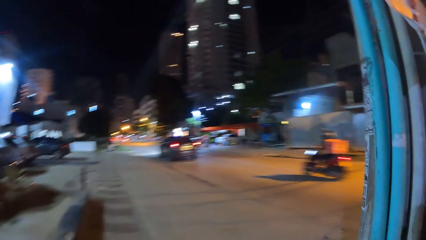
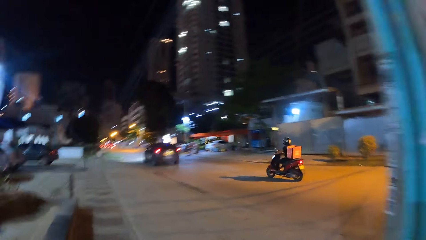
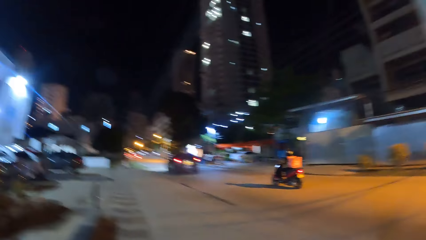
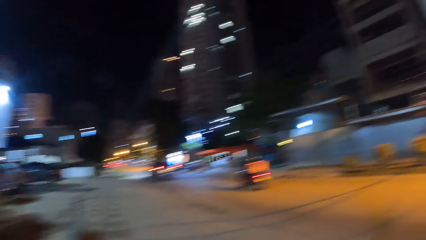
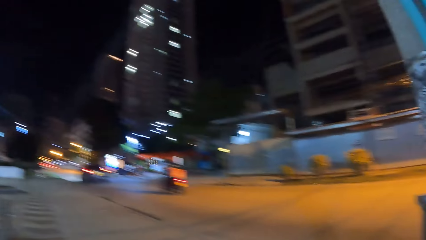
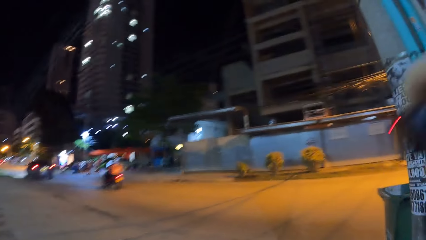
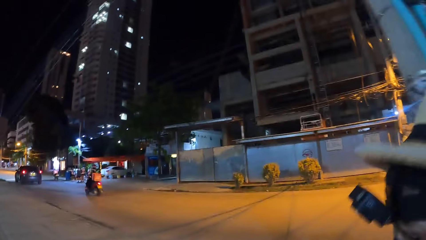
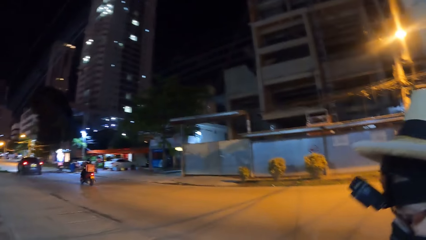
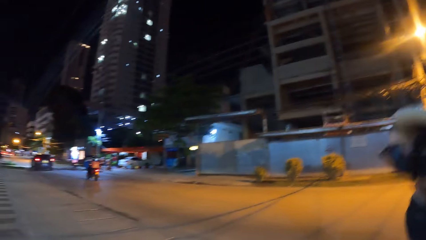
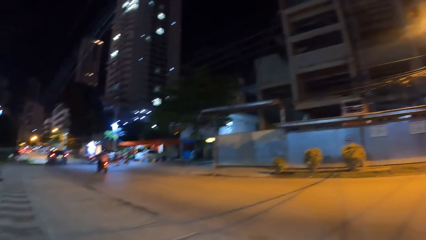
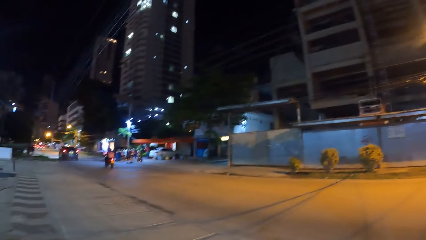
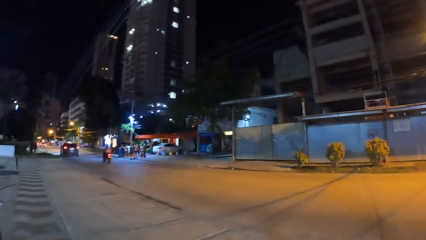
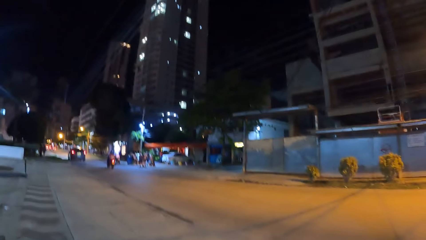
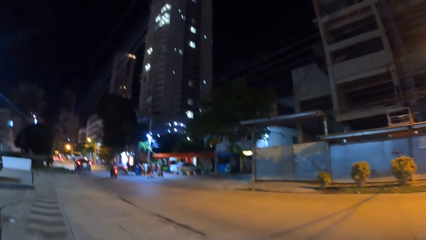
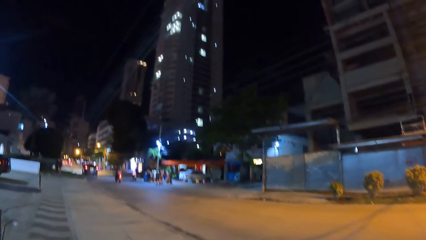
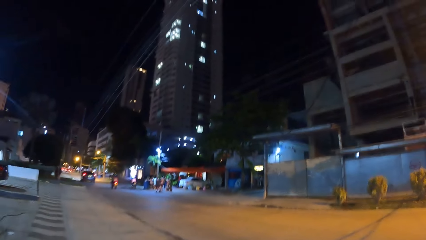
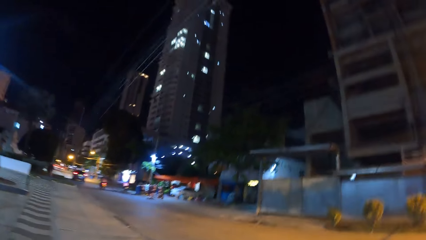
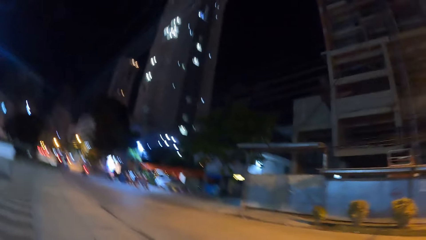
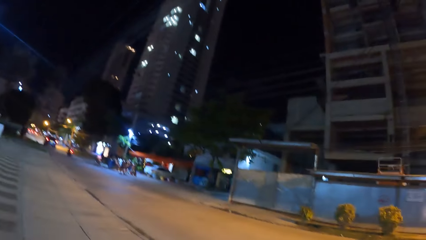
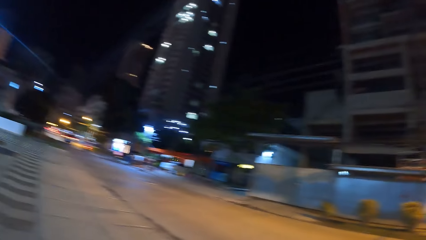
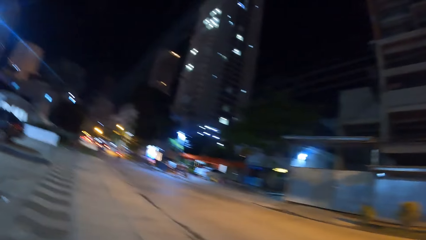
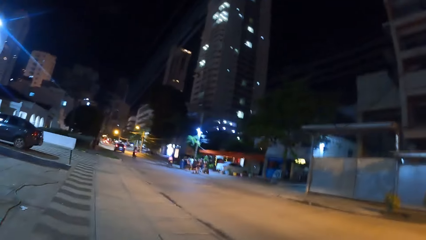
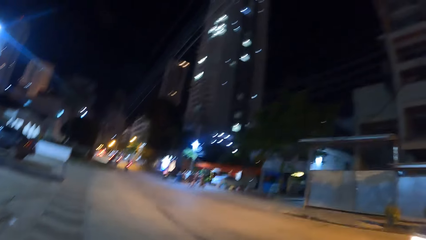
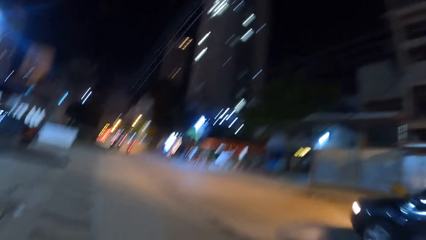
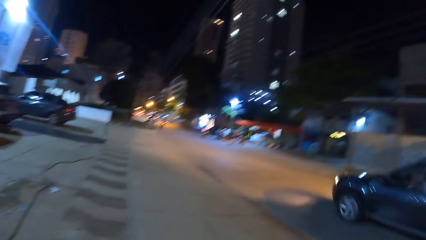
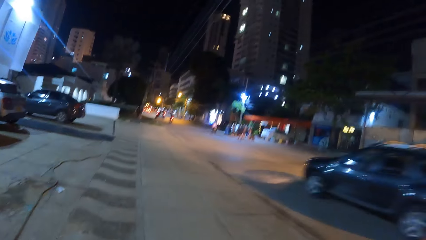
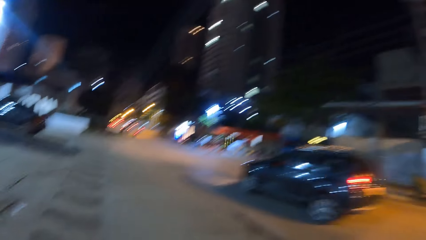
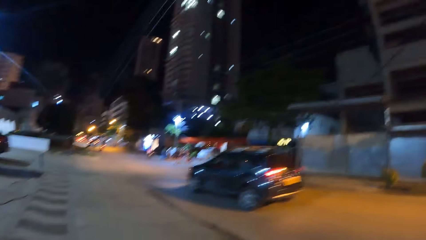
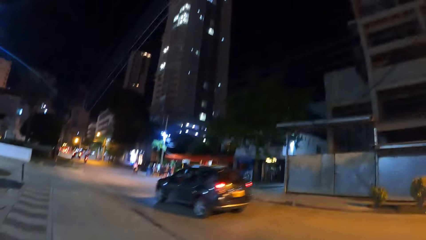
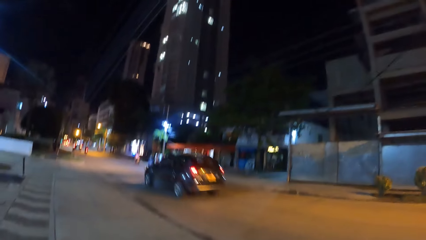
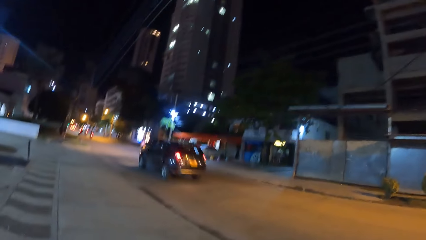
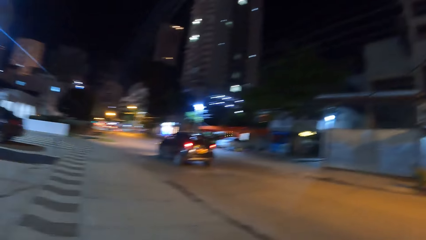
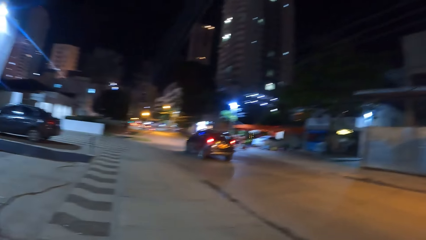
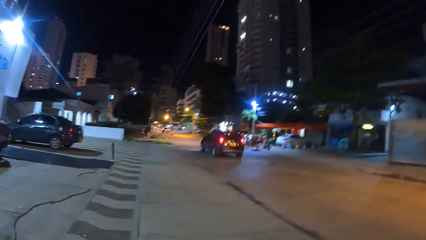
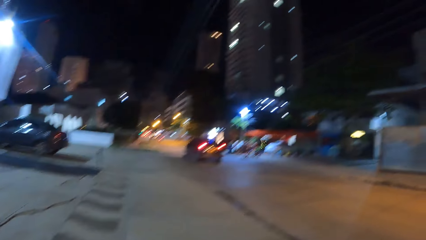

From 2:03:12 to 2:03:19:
The camera wearer looks at the road.

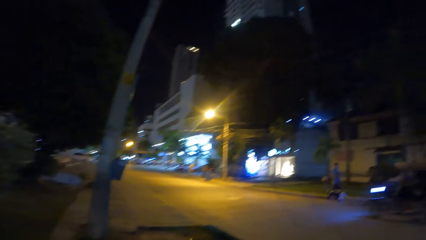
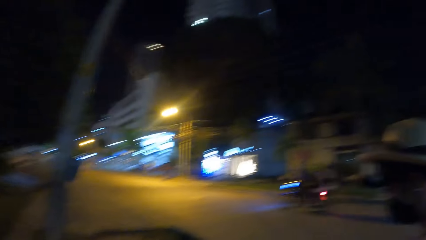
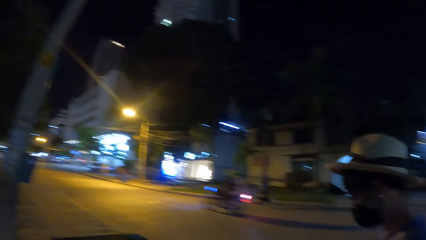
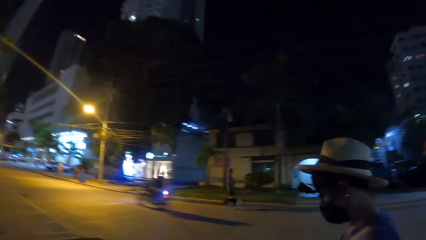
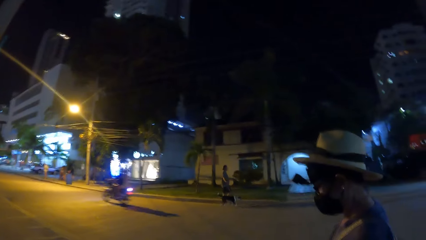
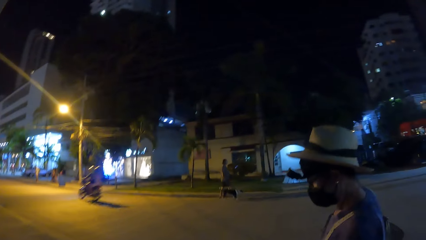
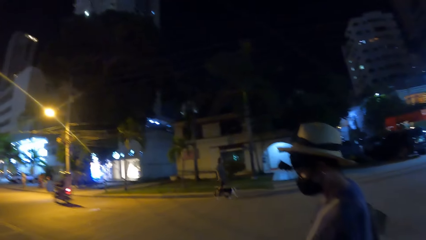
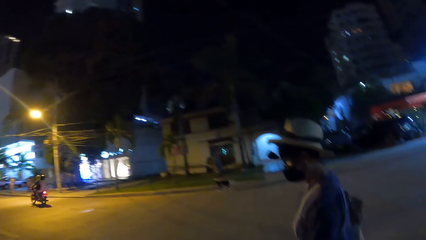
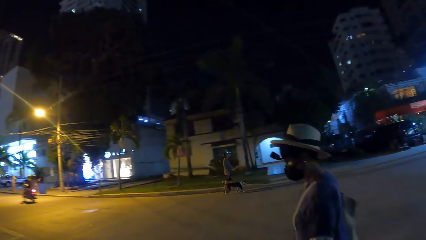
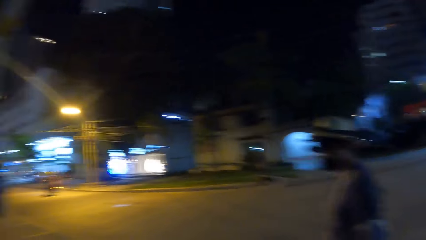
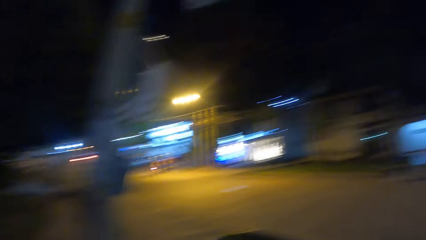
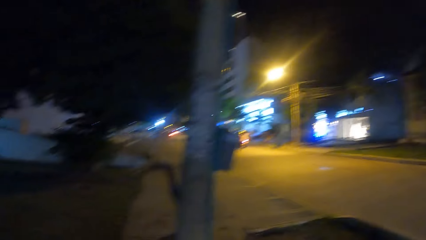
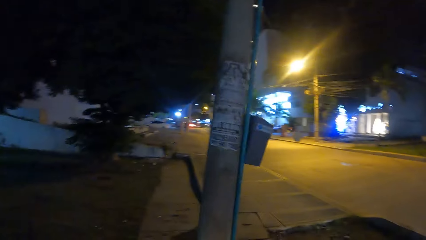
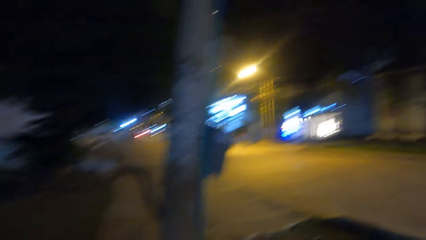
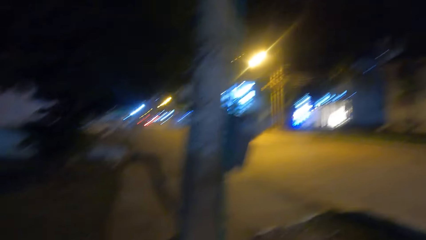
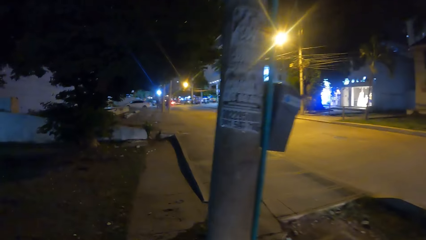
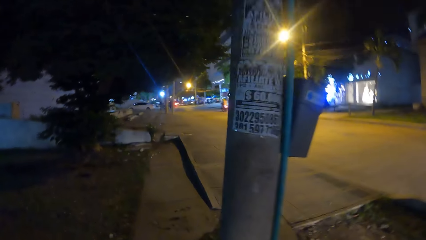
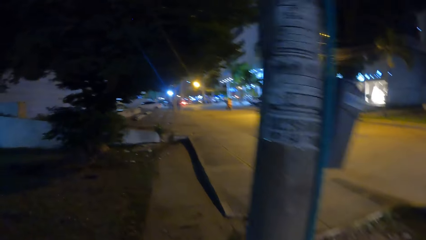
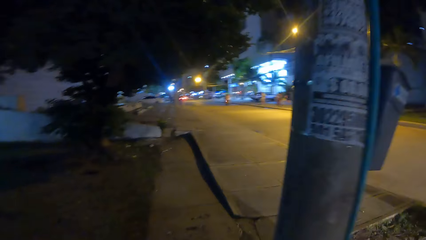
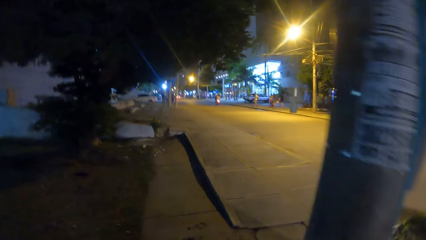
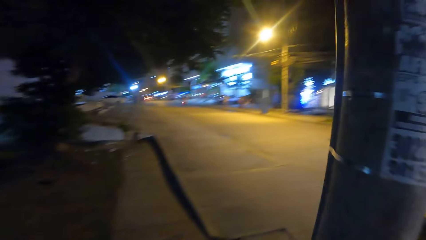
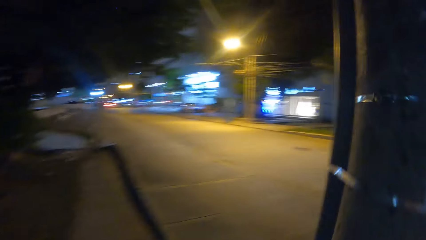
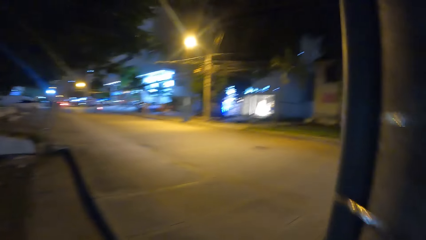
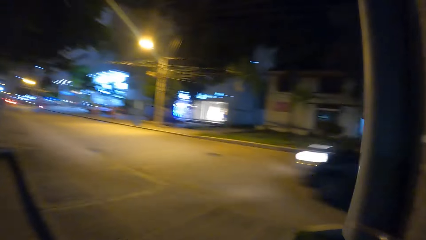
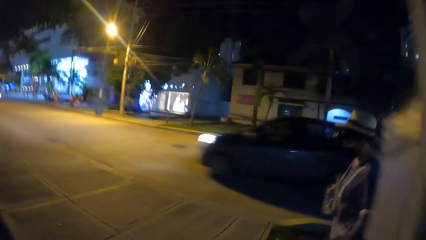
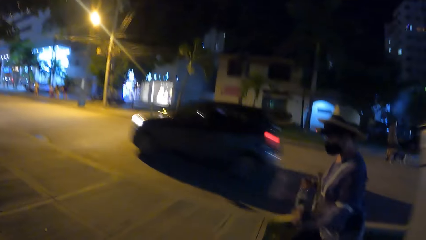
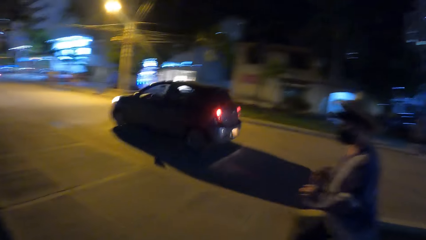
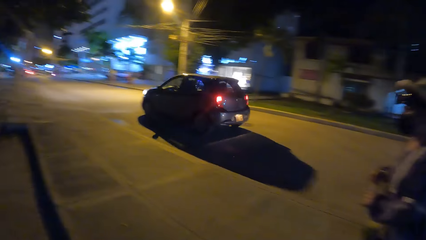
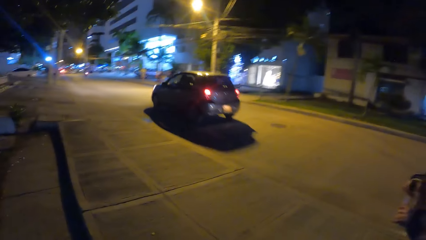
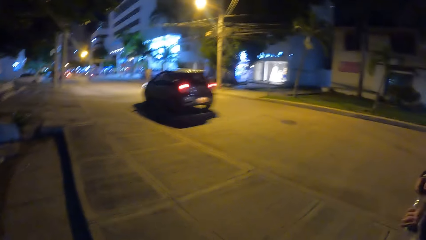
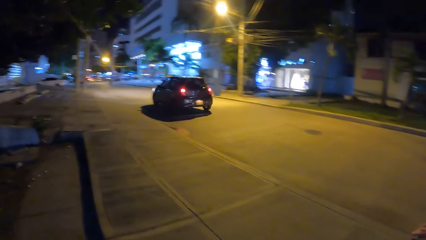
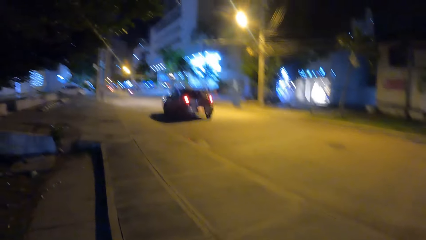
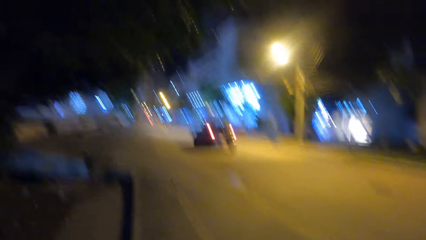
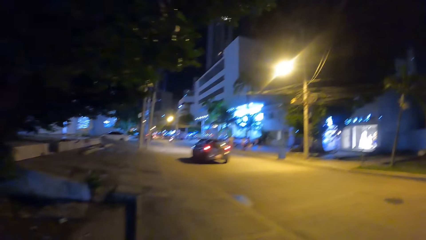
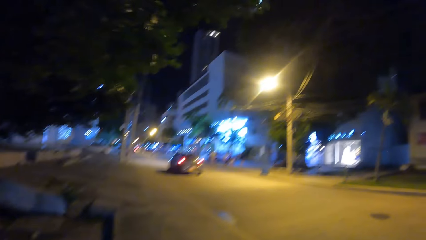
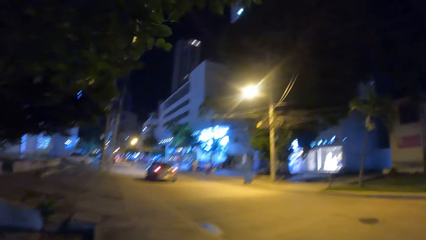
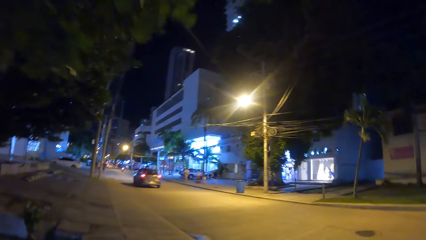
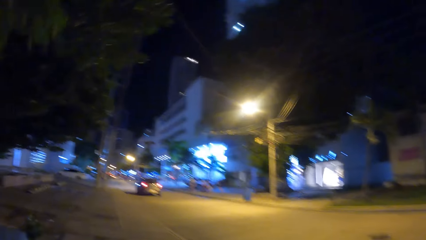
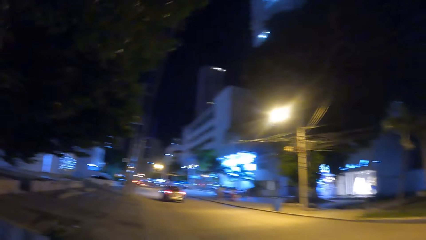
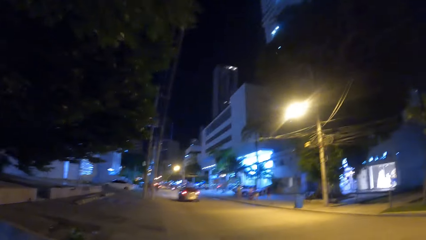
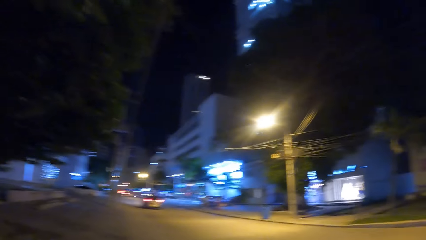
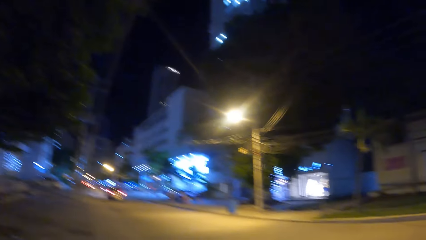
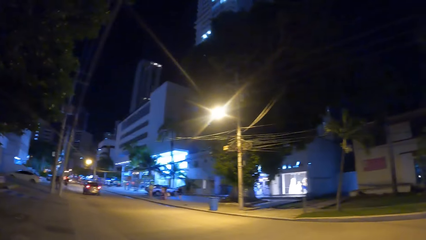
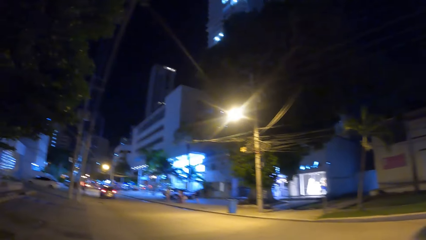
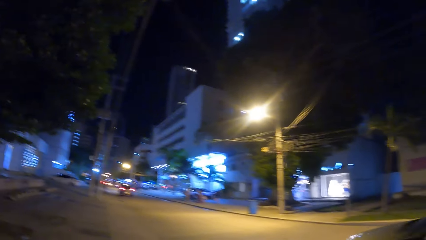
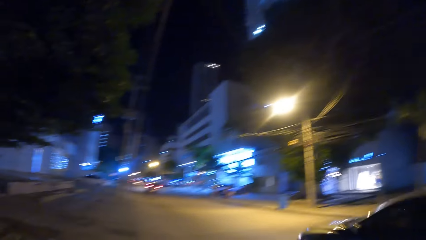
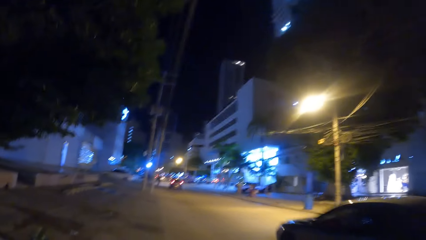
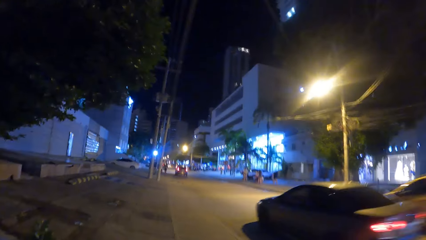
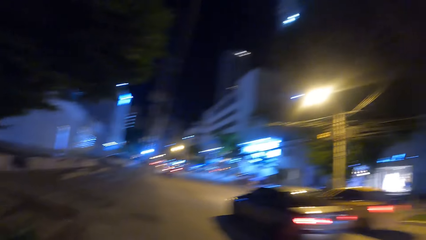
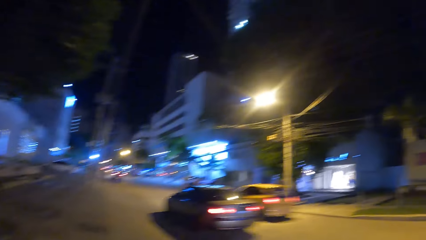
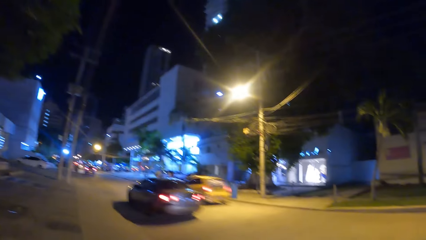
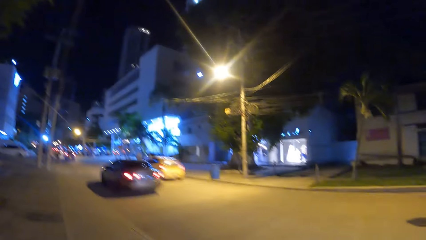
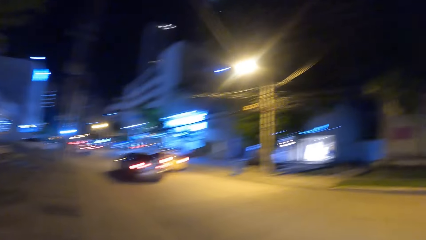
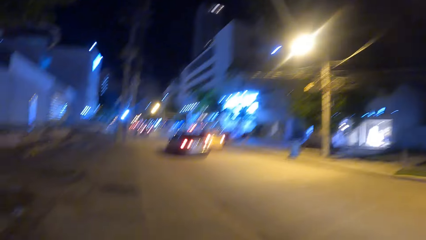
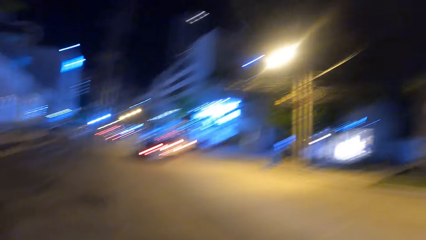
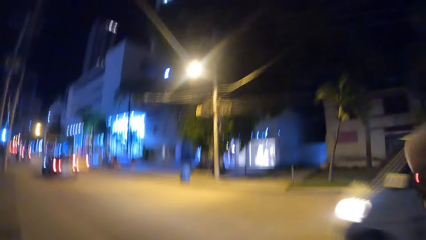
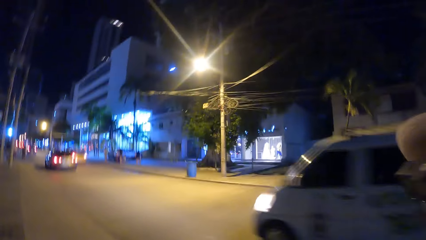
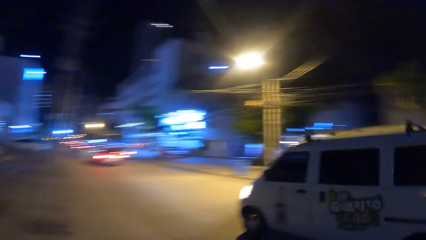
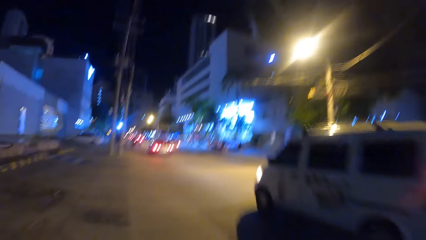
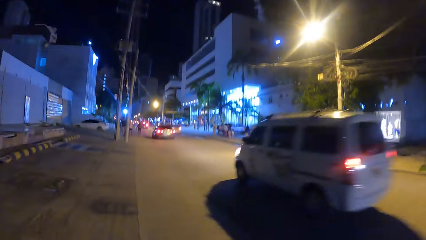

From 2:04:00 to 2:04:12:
The camera wearer looks at a person. They look ahead. They look at the person. They look at the road.
